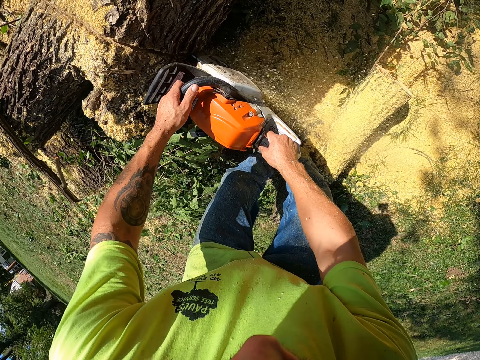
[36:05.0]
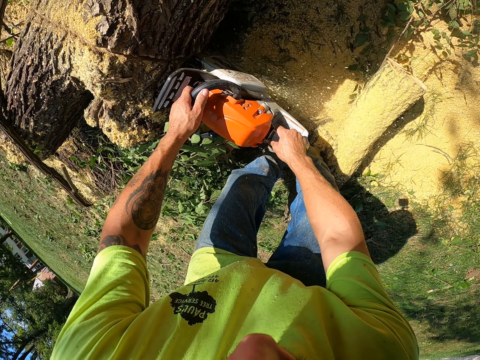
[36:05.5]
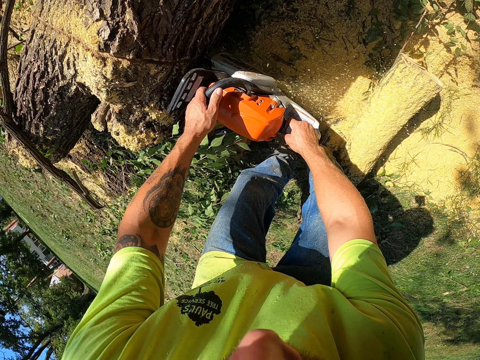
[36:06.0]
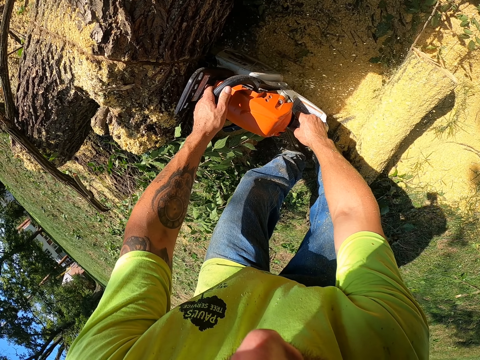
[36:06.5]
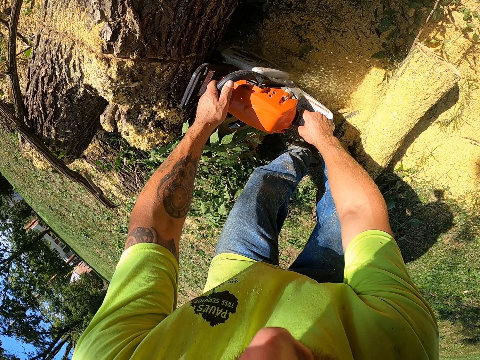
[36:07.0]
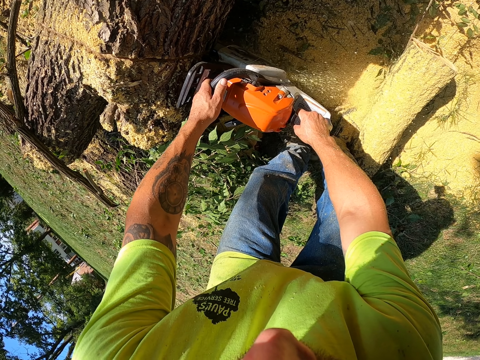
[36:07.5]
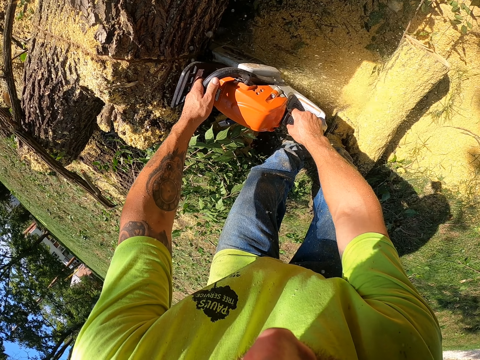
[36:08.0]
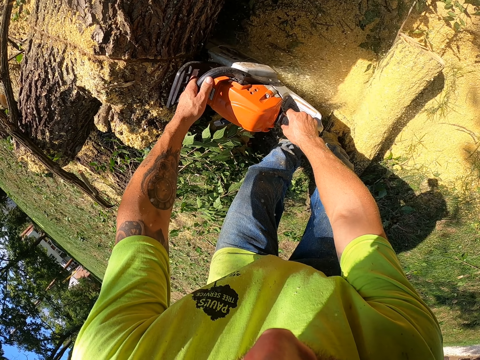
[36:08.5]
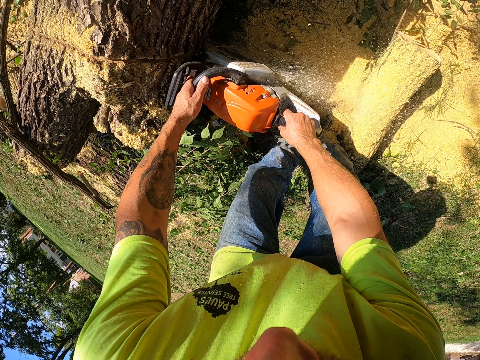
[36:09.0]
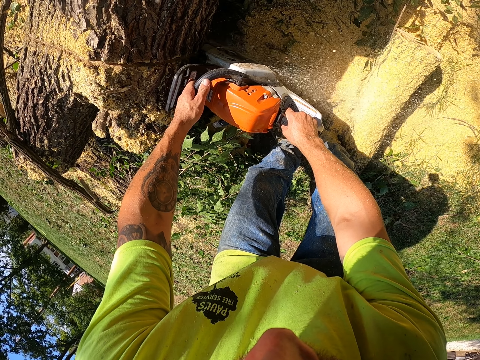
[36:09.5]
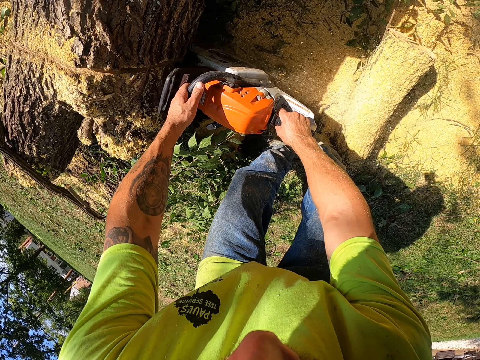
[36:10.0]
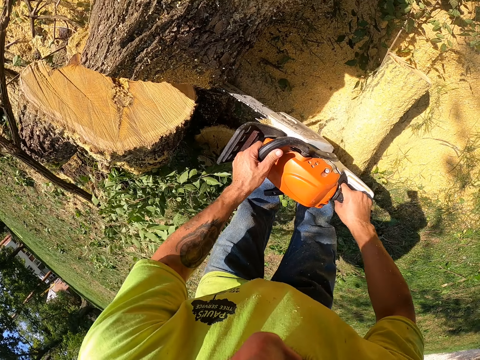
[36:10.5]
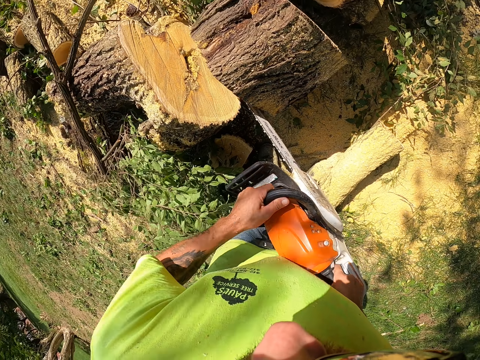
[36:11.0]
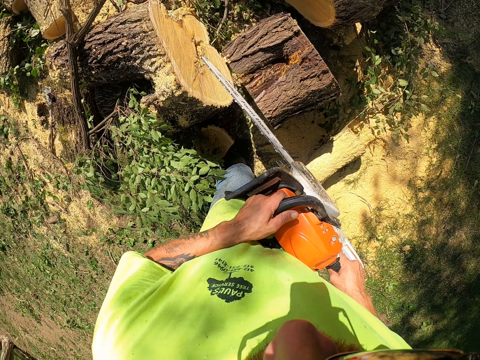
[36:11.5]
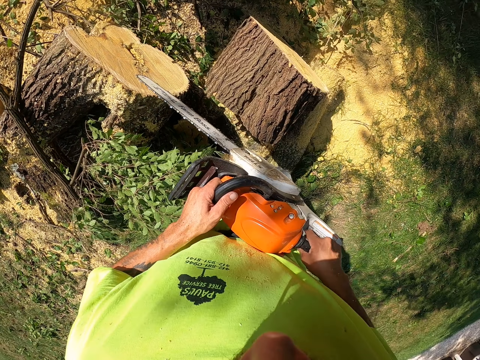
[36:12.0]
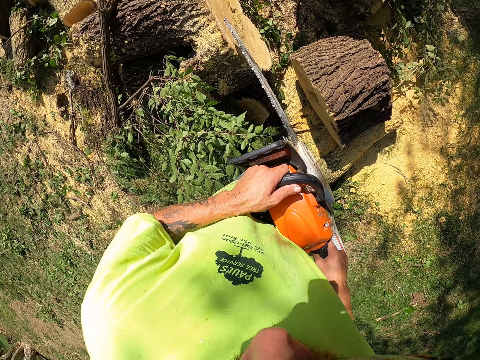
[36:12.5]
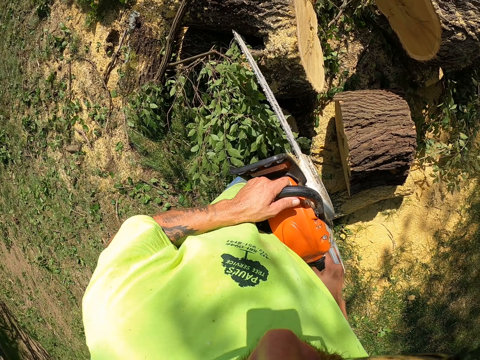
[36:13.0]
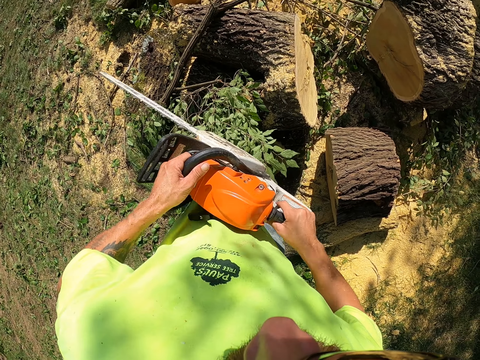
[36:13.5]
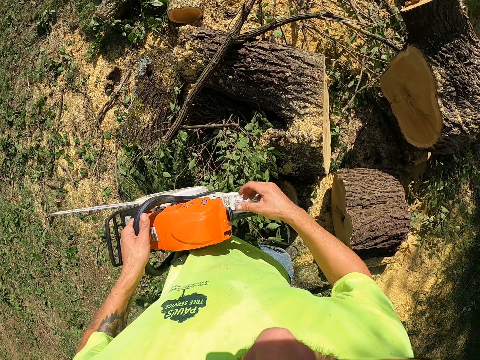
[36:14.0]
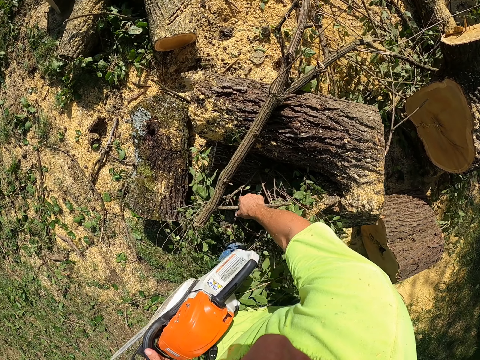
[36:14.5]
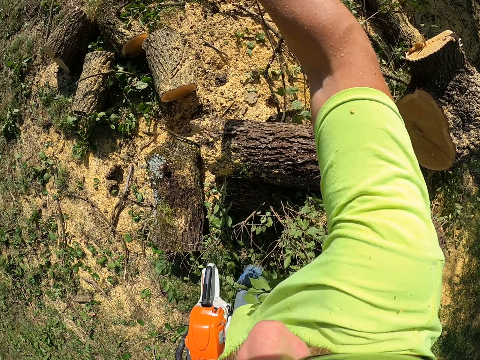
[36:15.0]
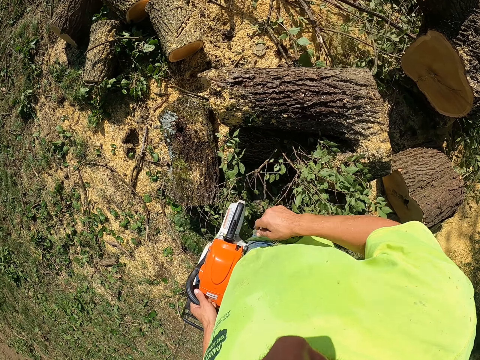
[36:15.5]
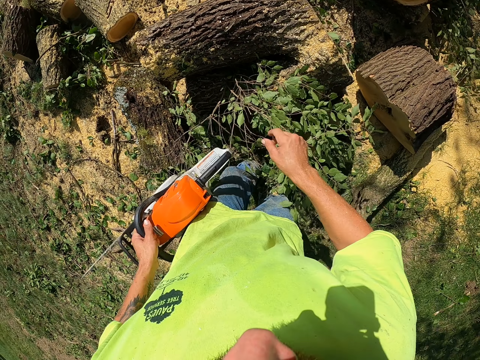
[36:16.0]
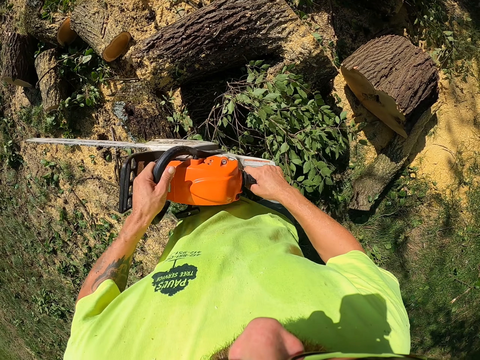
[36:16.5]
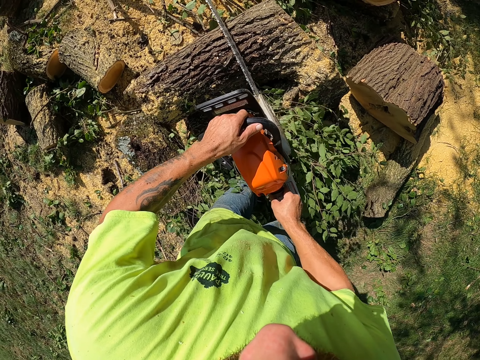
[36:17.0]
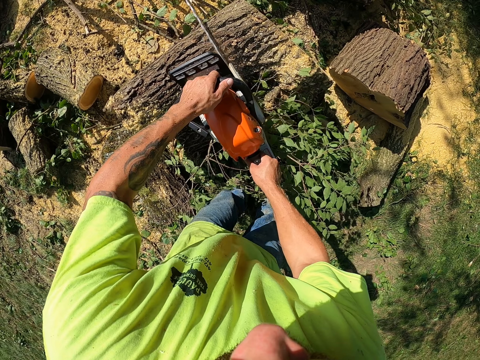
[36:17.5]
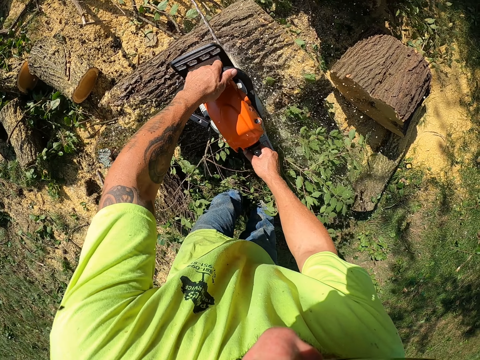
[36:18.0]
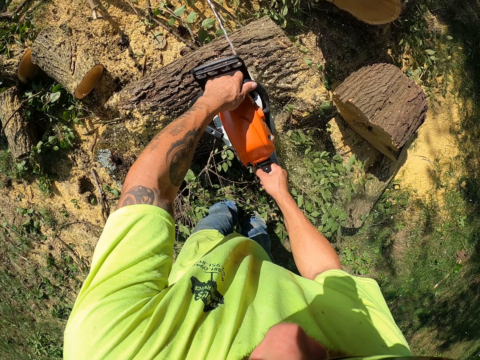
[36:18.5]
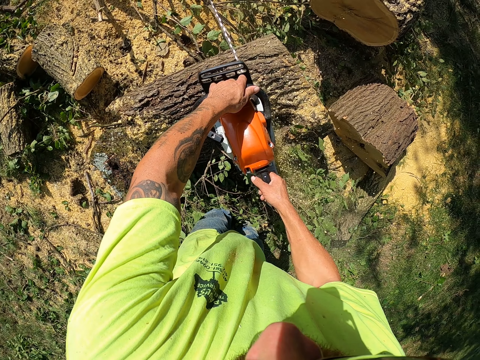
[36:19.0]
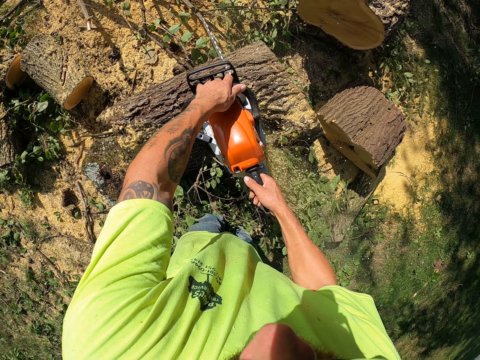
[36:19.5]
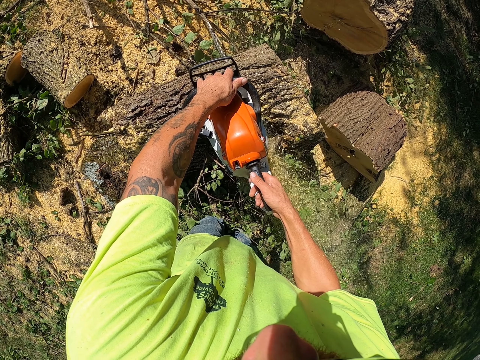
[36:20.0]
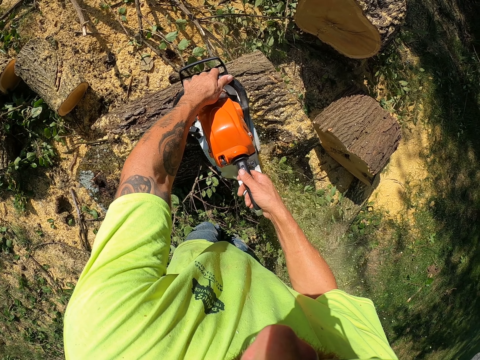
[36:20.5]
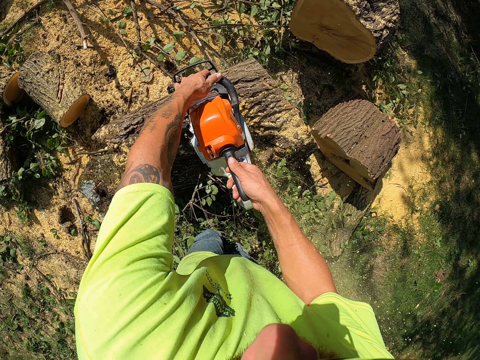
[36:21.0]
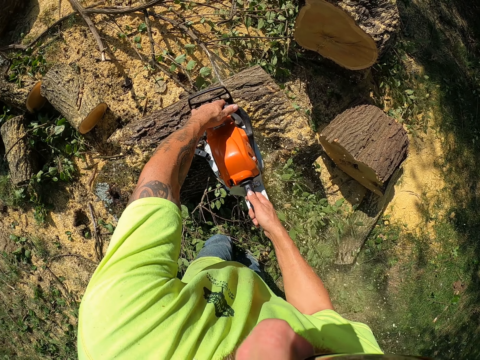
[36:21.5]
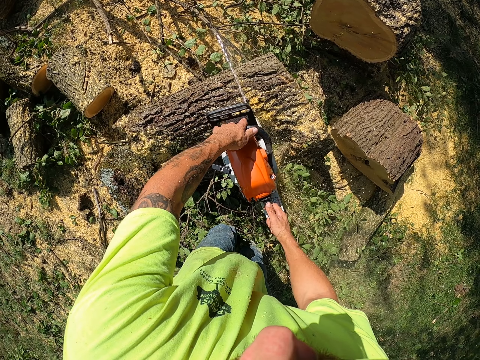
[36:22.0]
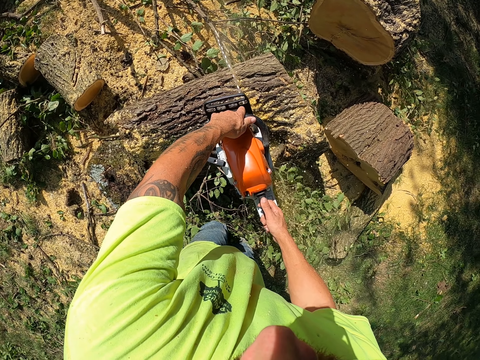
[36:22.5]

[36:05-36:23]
The camera wearer cuts a tree log with a powersaw. He picks a tree branch from the log of wood with his right hand and drops the tree branch. He holds the wood cutter with both hands. He places his right hand on the power saw in his left hand. He cuts the tree trunk on the ground with the power saw in both hands.

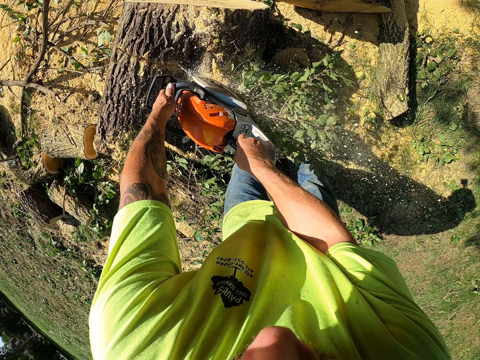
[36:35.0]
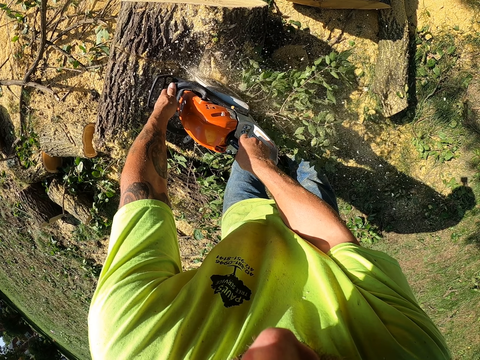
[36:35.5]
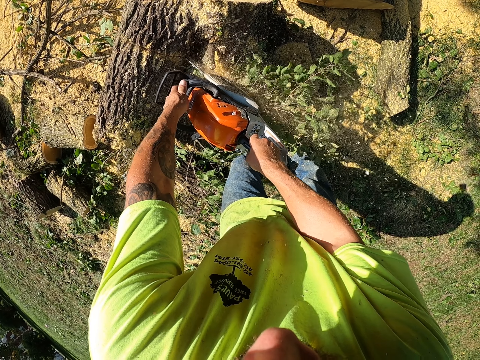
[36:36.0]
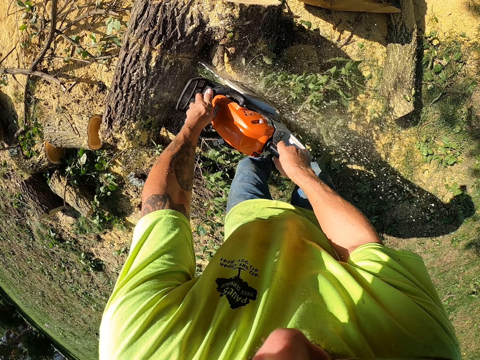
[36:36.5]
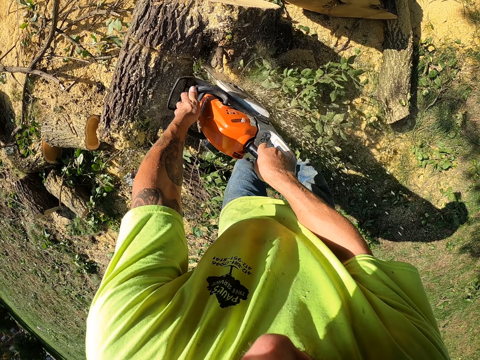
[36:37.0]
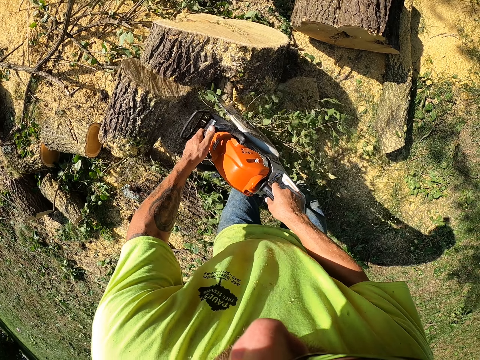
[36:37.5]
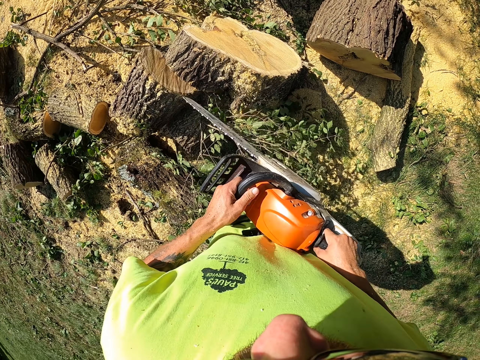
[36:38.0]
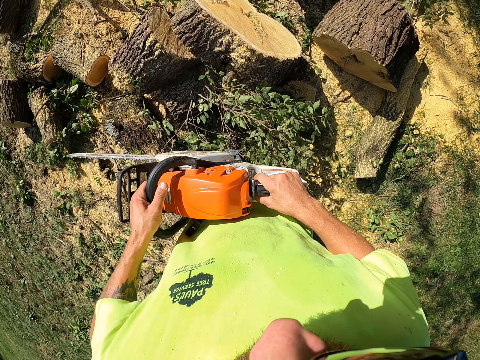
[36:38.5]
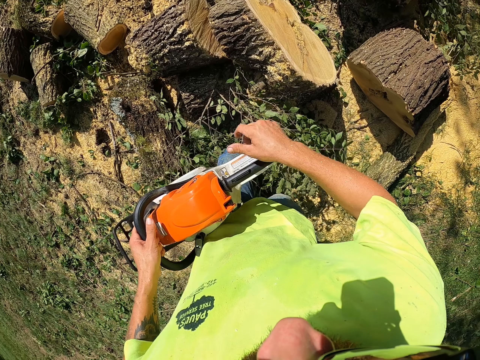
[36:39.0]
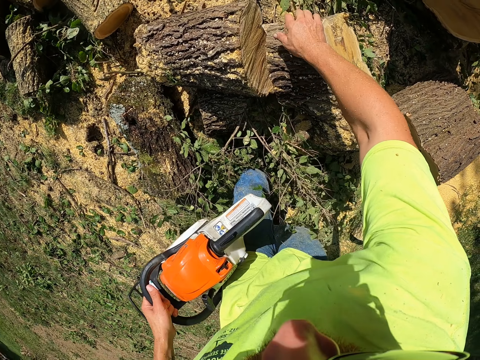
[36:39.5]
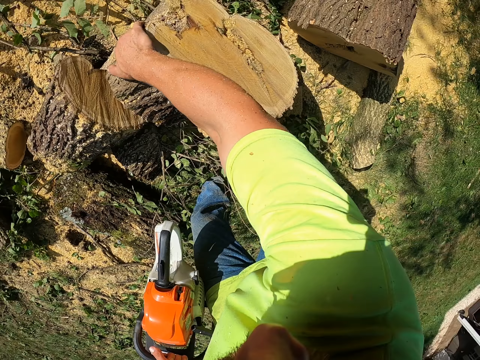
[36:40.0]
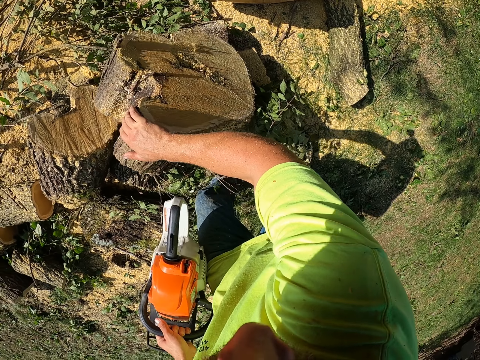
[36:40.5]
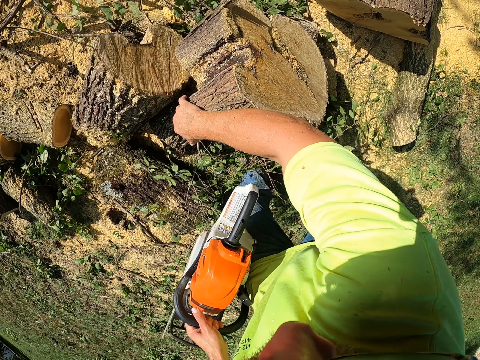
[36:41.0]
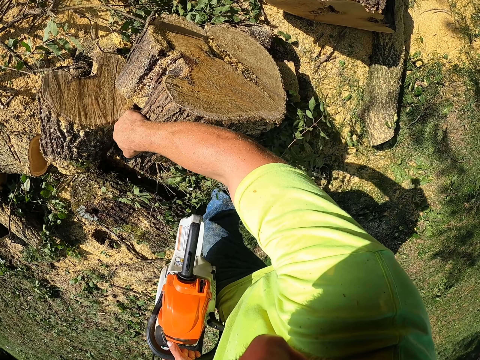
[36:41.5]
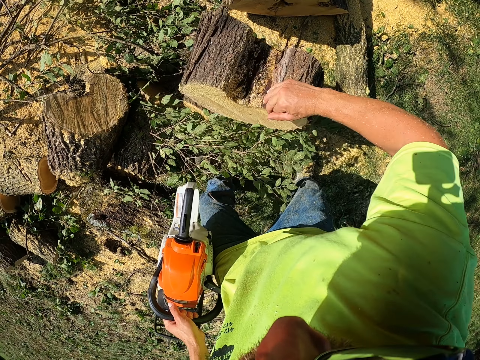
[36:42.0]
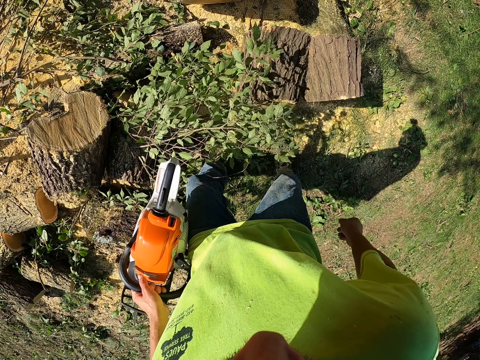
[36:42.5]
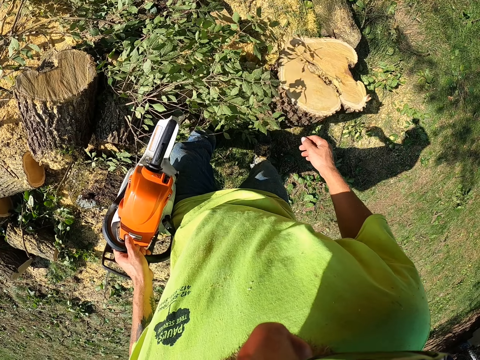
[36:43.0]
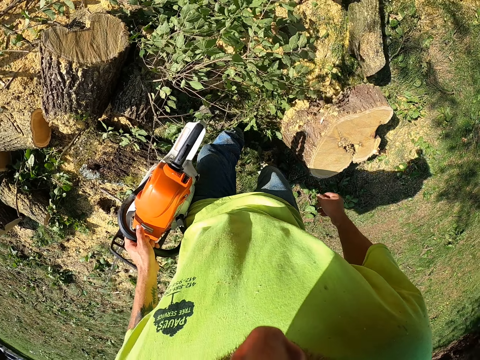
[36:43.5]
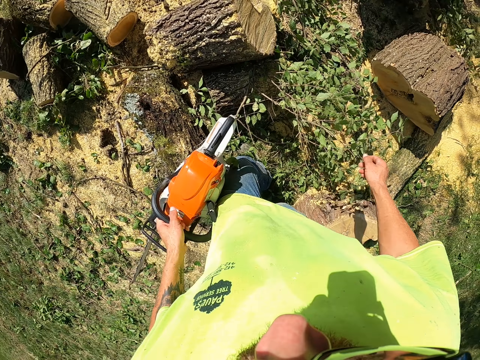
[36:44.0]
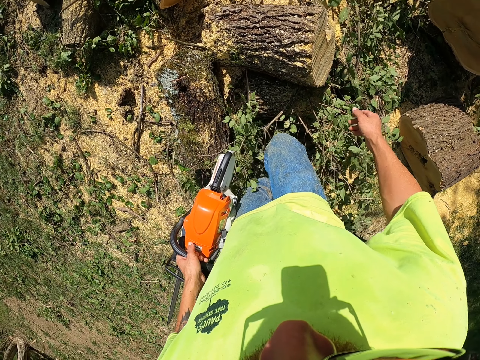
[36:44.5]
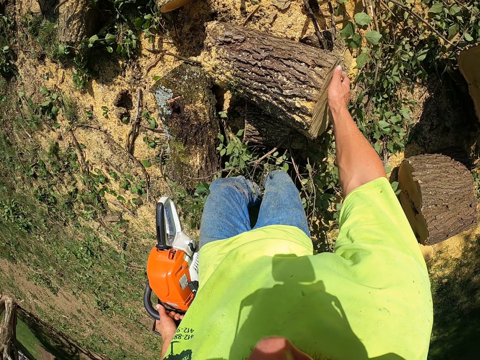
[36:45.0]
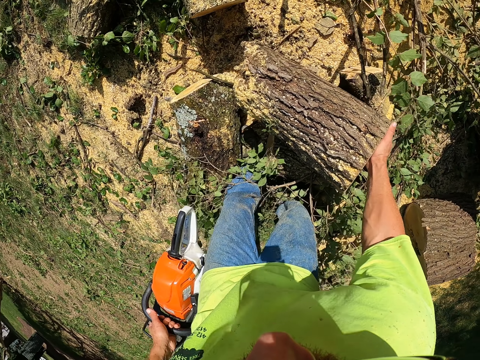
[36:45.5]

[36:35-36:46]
The camera wearer lifts the wood cutter. He looks around. He moves a half of the tree trunk on the ground with his right hand. He looks around. He places his right hand on the tree trunk on the ground.
